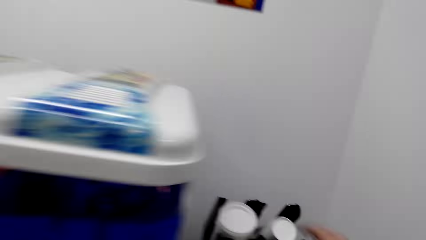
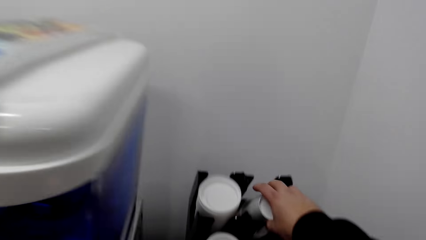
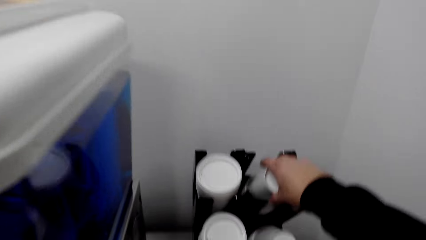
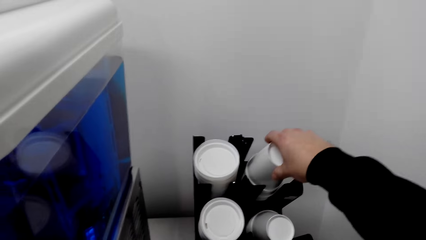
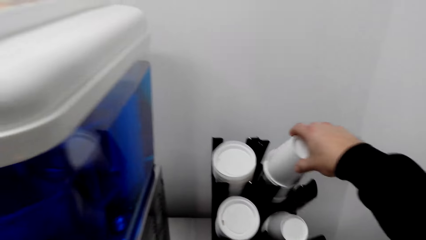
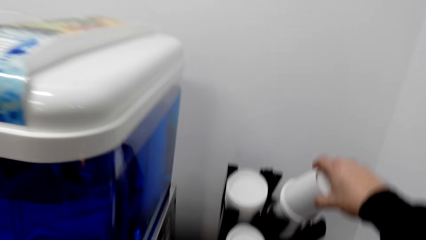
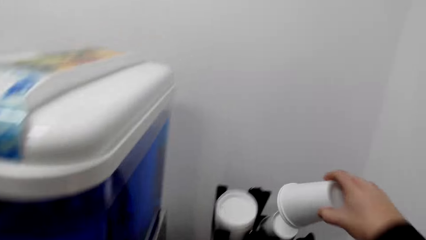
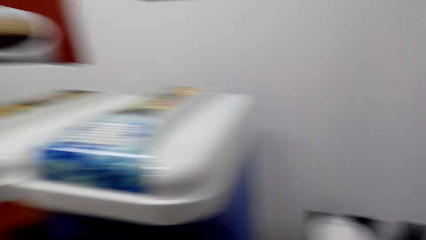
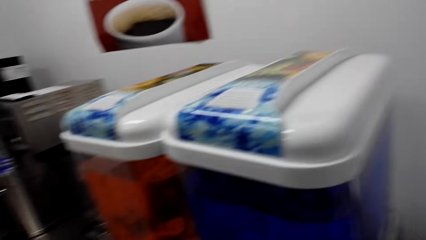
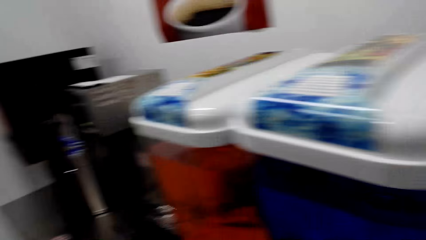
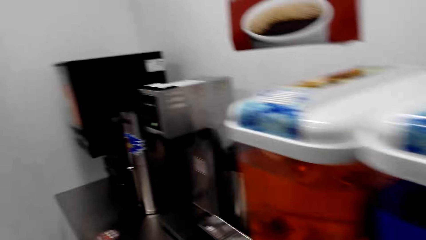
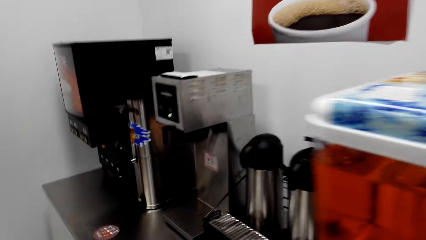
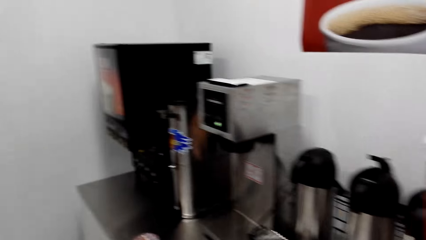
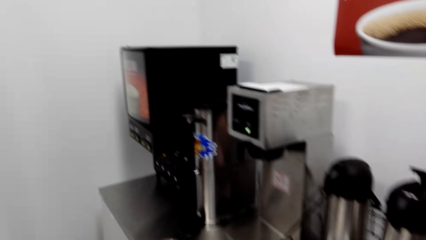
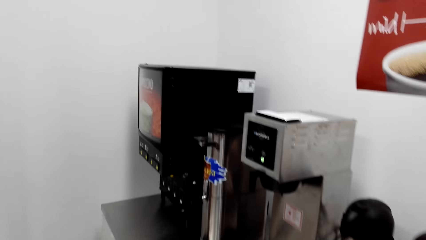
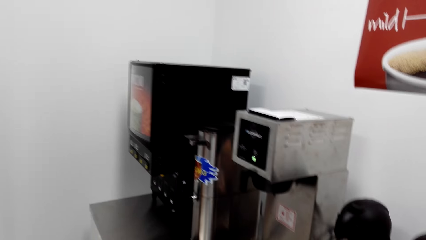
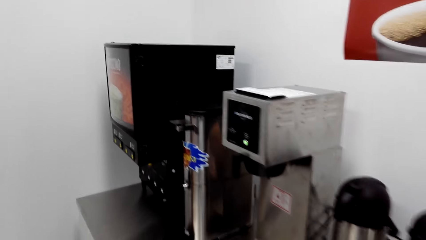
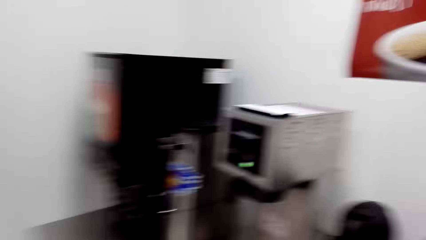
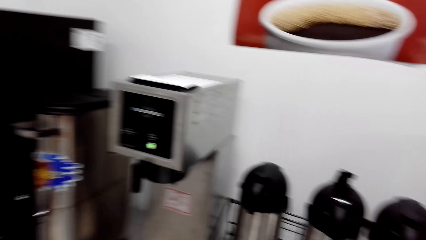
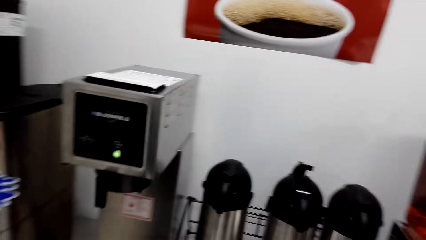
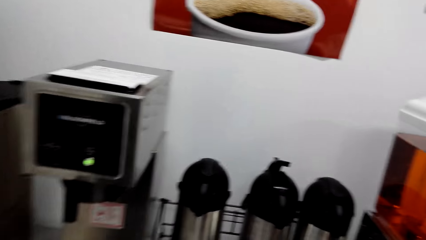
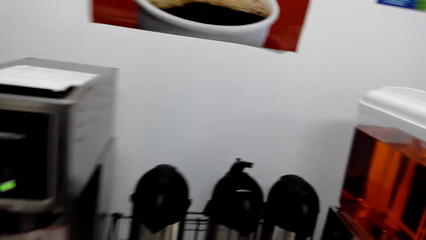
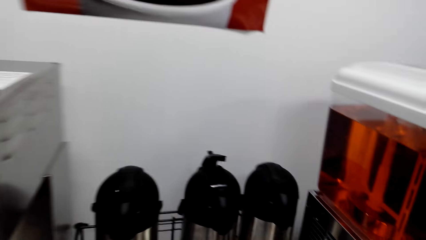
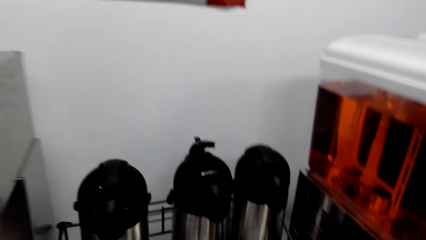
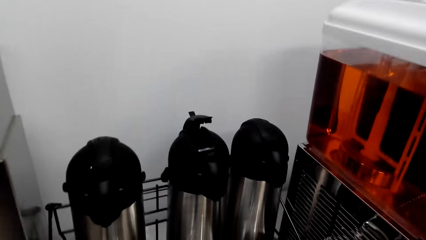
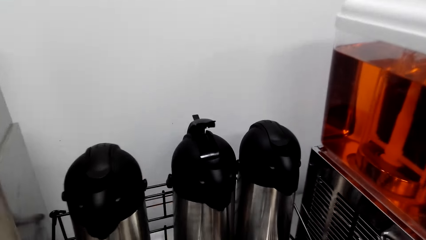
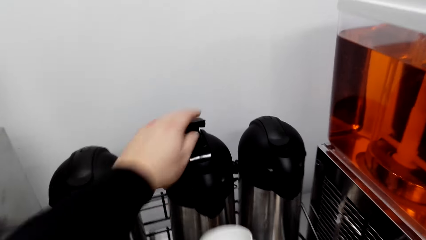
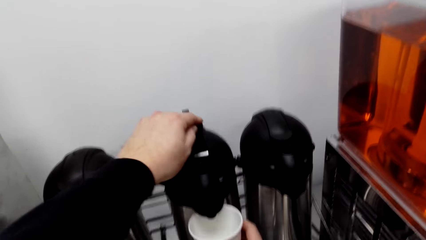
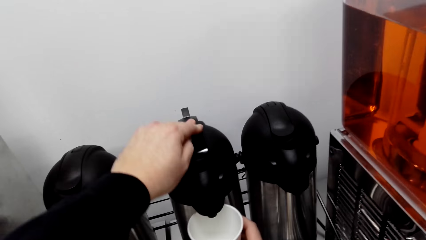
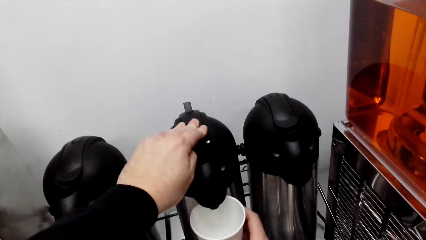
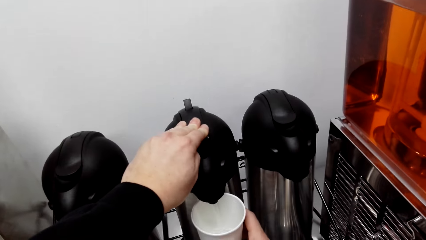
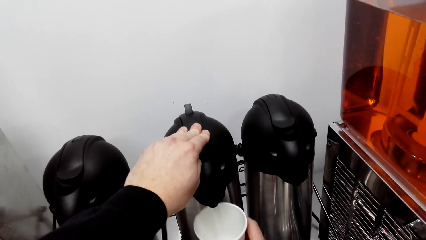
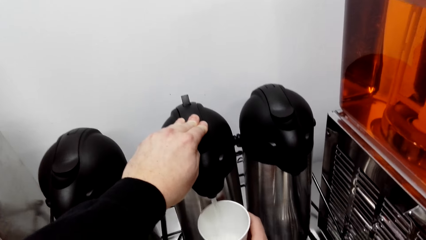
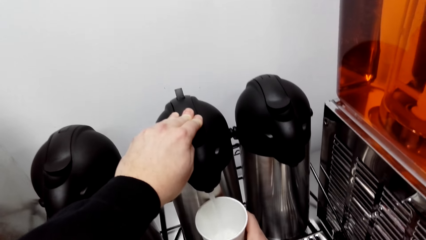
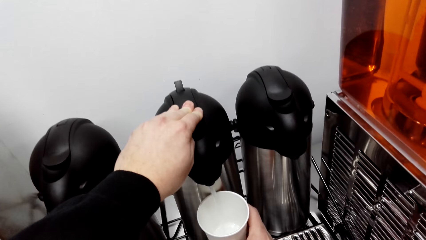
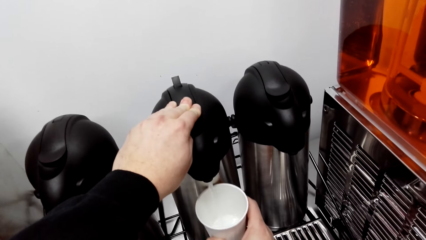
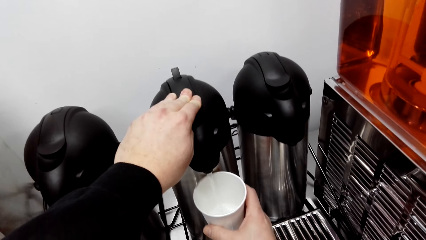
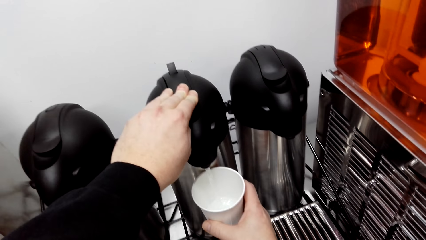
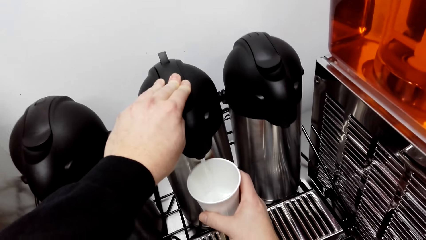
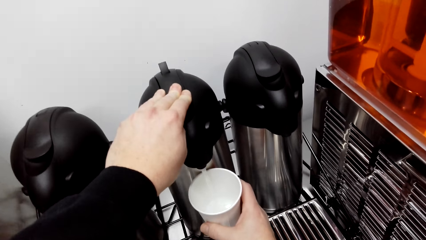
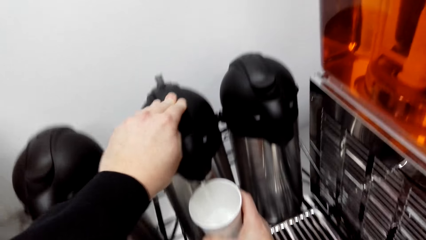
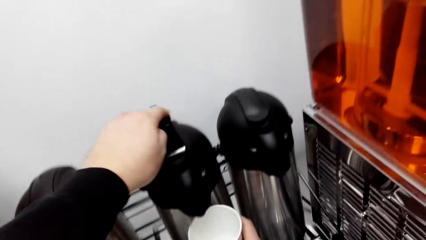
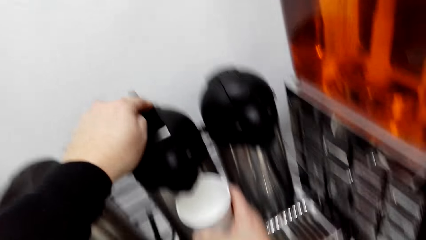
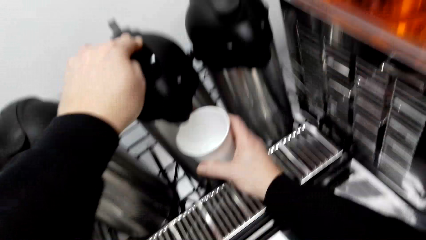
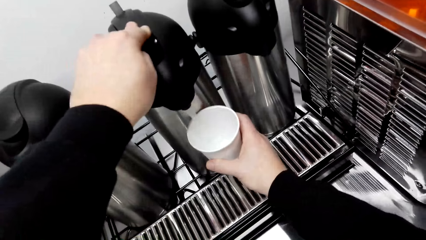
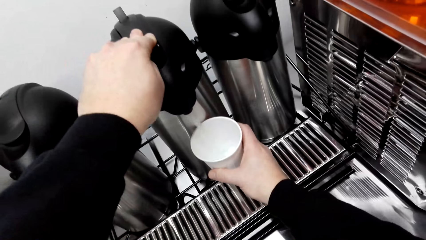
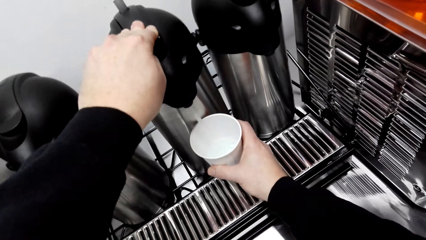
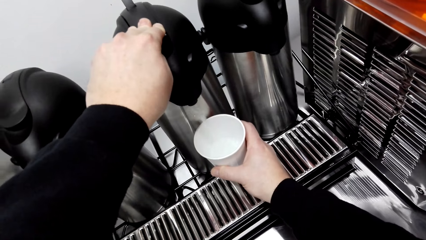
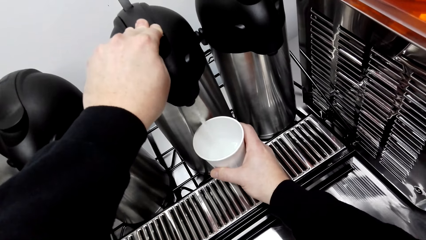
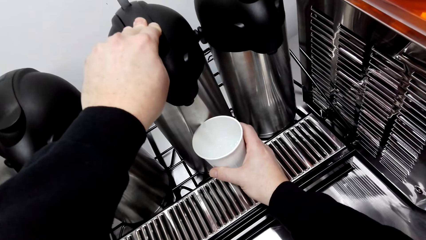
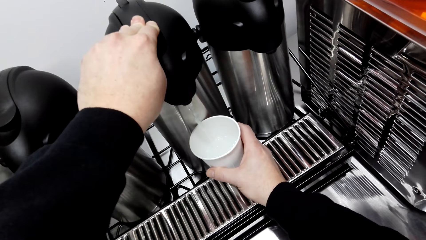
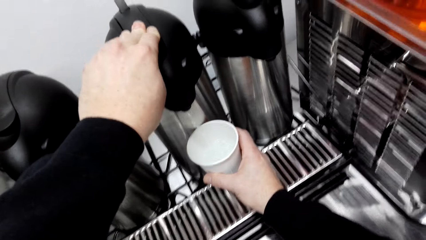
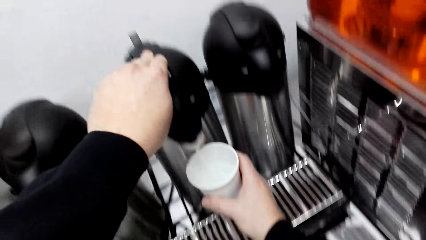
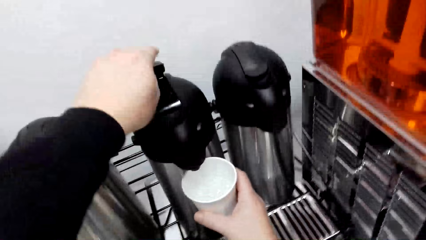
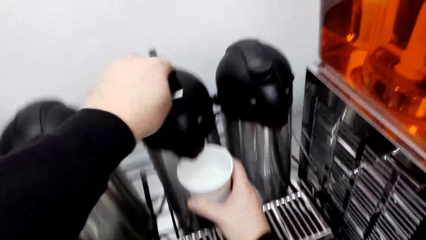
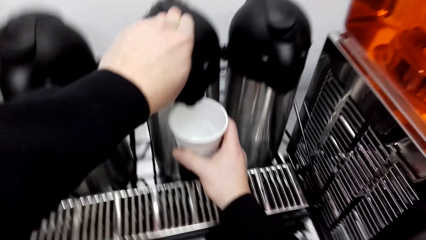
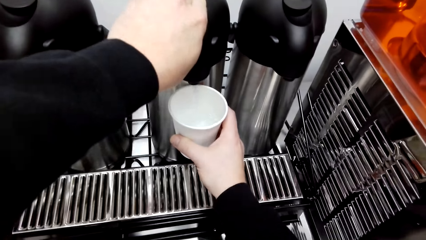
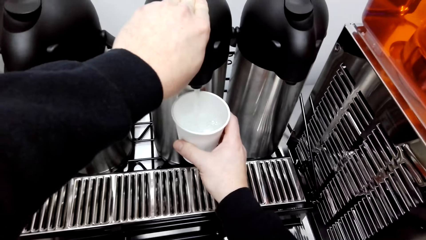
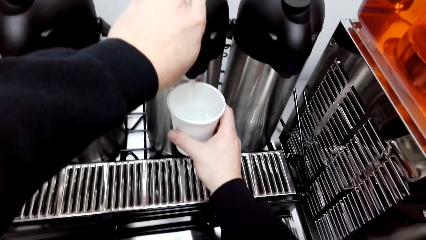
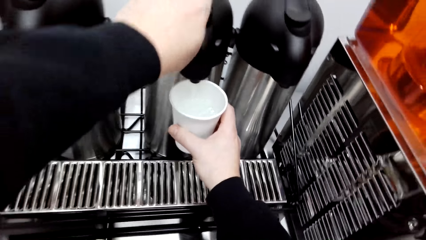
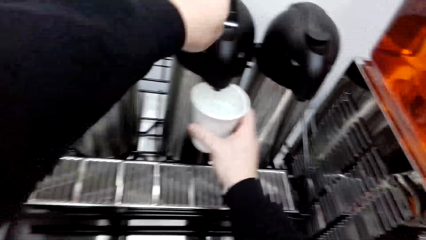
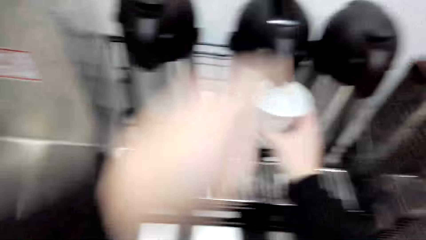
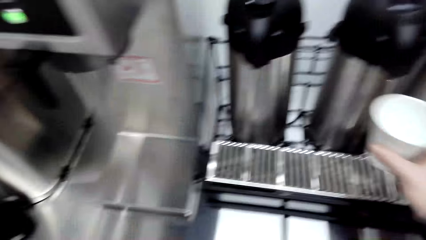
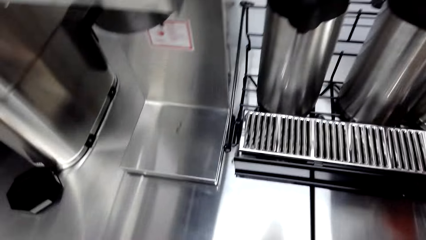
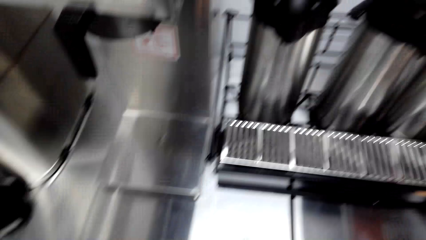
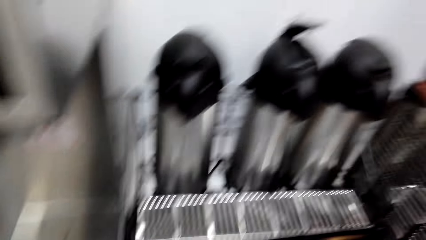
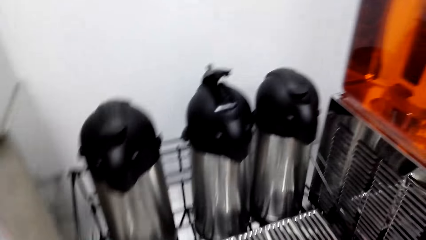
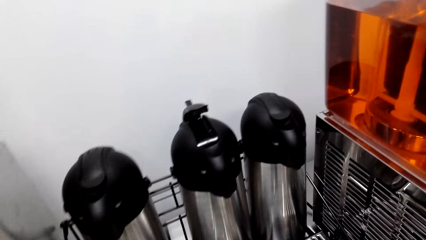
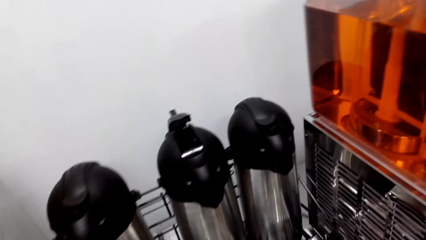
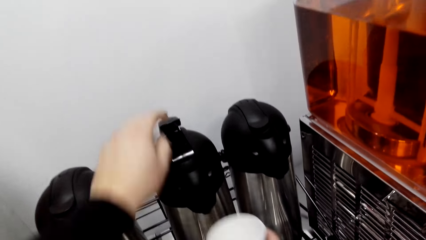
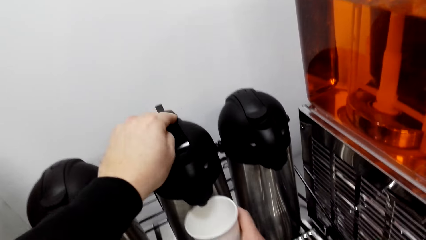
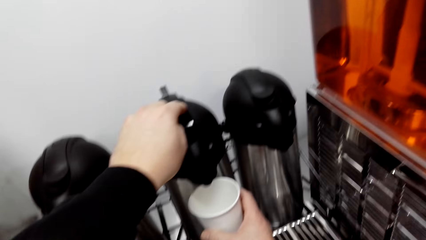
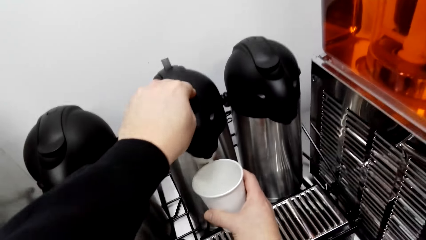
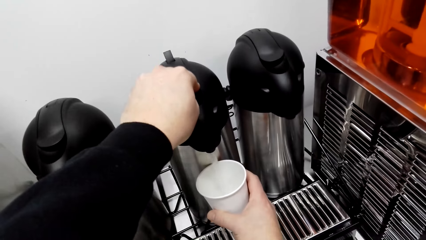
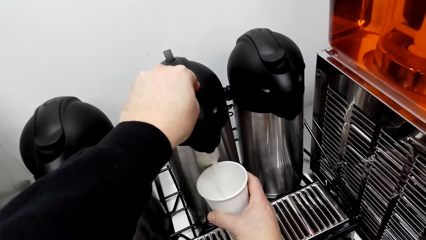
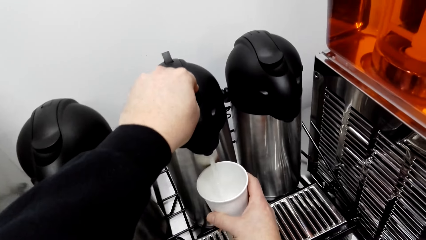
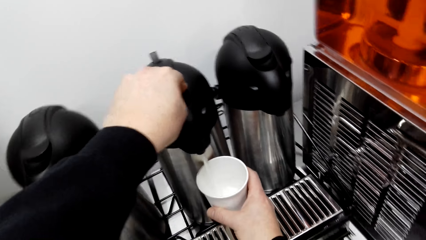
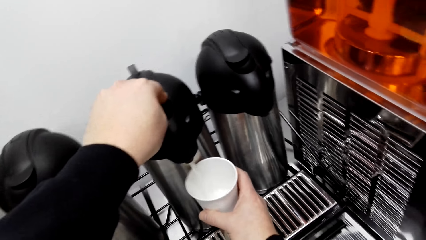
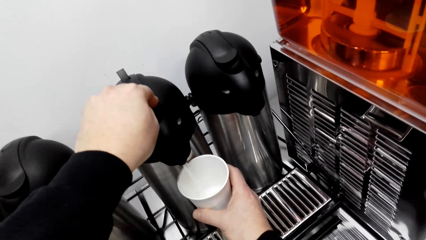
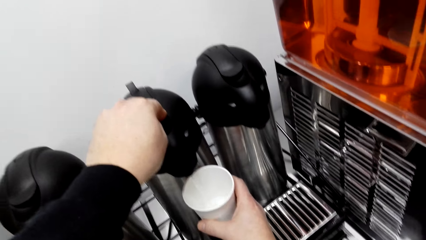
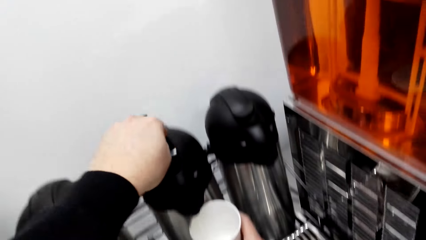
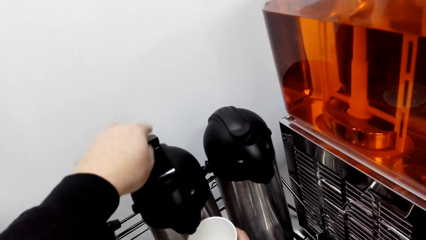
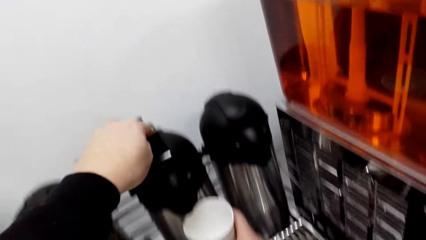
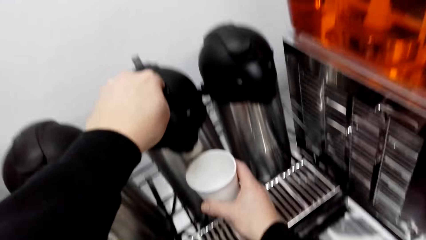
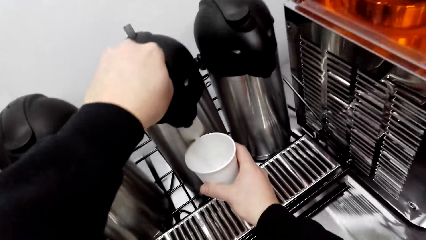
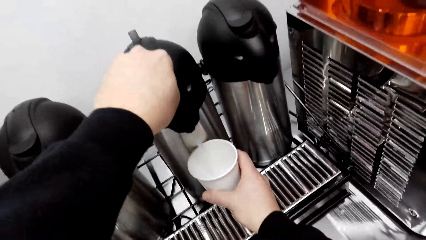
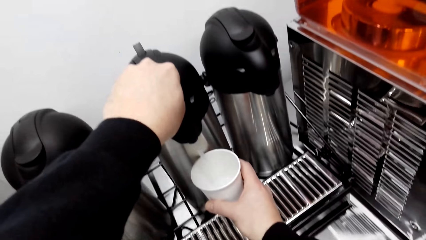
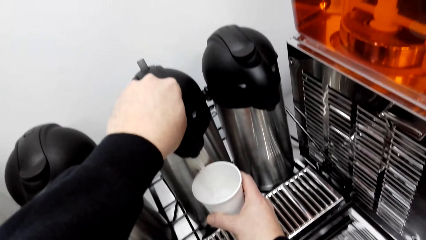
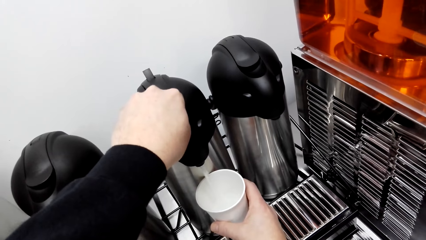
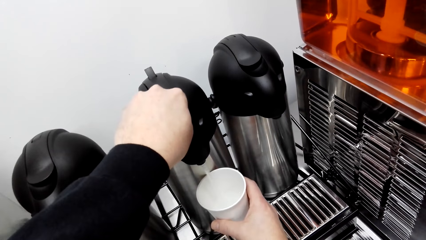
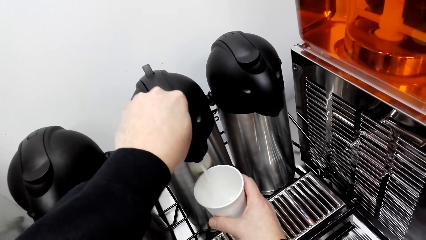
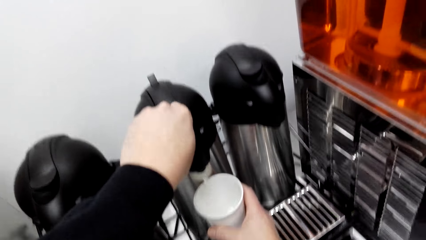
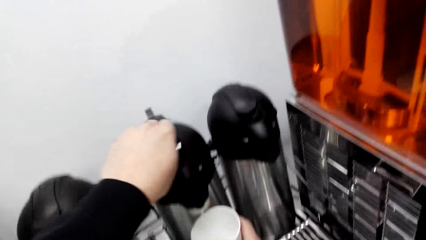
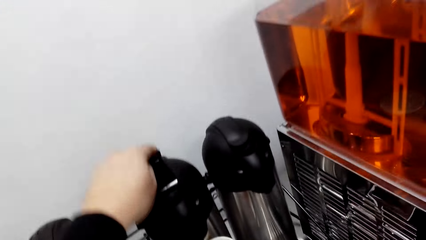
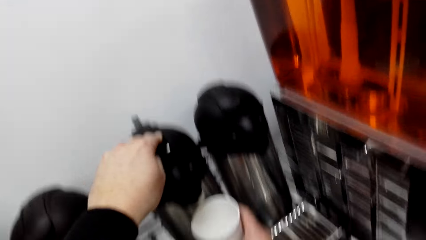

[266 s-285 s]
The camera wearer takes a cup from the cup holder. They walk around. They fill the cup with water. They hold the dispenser. They look around. They hold the dispenser.
